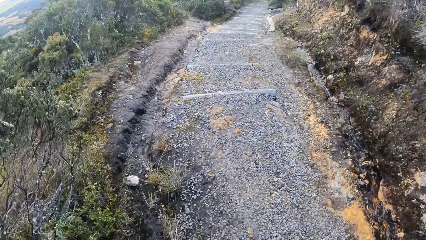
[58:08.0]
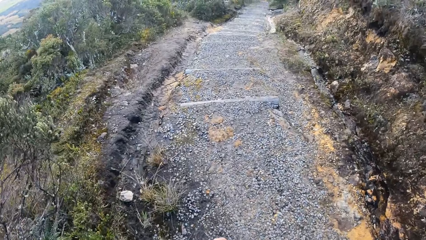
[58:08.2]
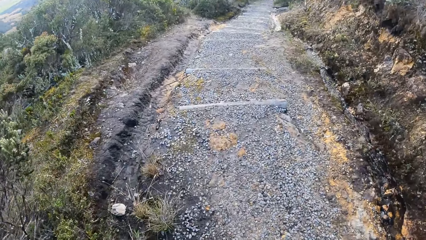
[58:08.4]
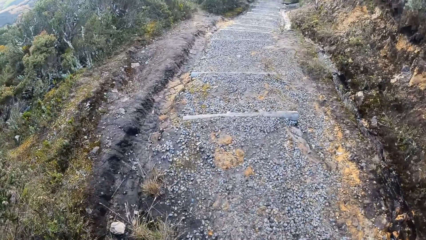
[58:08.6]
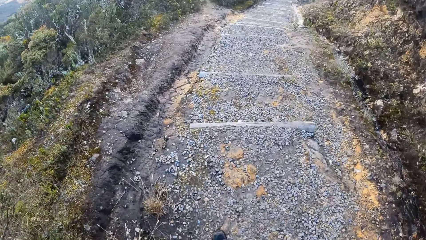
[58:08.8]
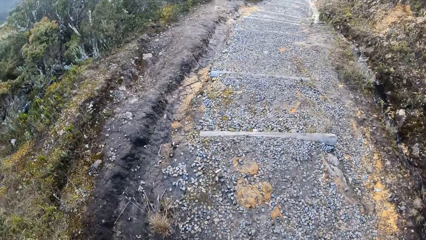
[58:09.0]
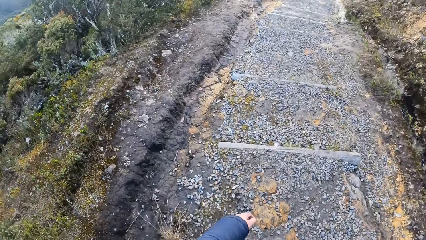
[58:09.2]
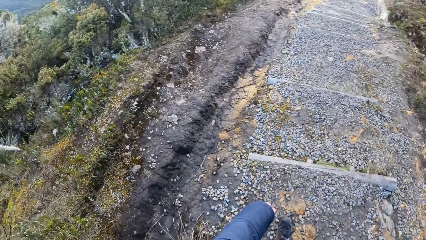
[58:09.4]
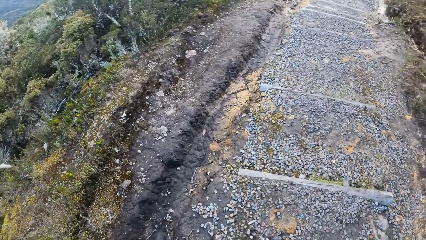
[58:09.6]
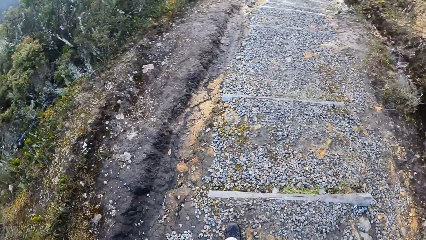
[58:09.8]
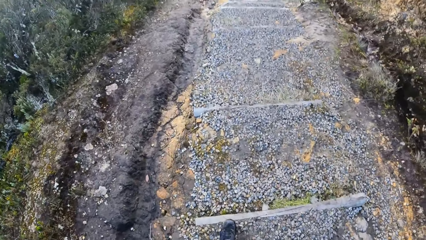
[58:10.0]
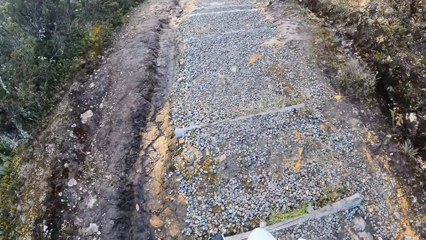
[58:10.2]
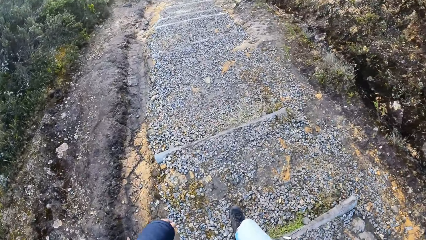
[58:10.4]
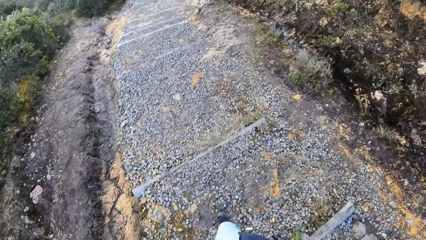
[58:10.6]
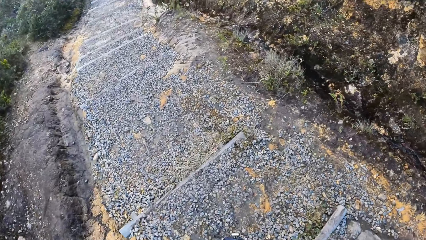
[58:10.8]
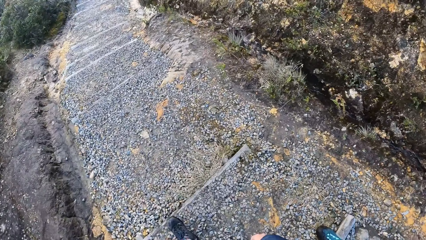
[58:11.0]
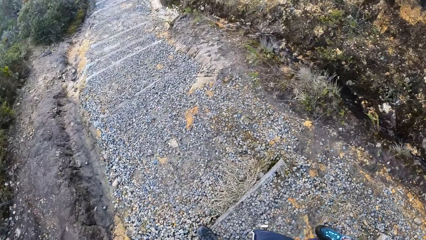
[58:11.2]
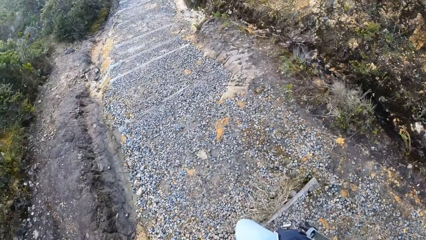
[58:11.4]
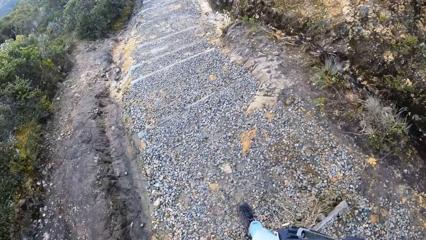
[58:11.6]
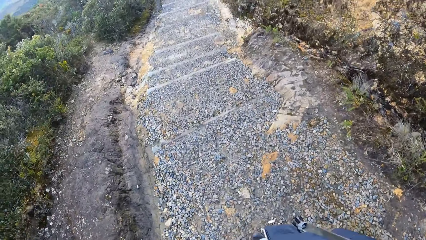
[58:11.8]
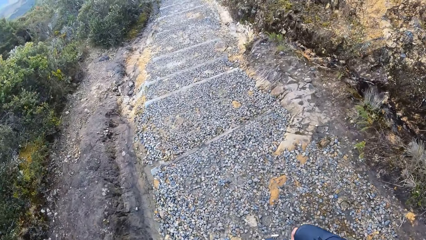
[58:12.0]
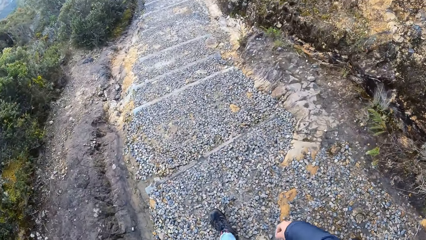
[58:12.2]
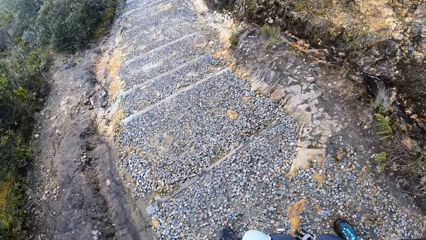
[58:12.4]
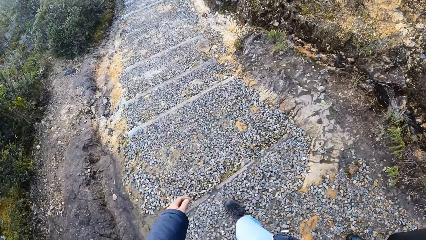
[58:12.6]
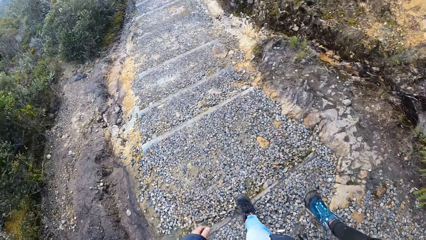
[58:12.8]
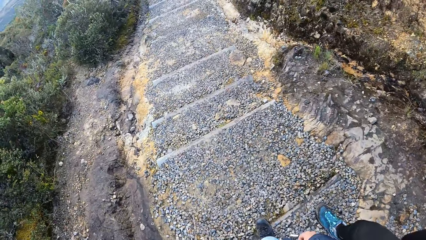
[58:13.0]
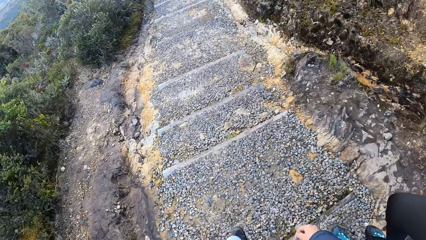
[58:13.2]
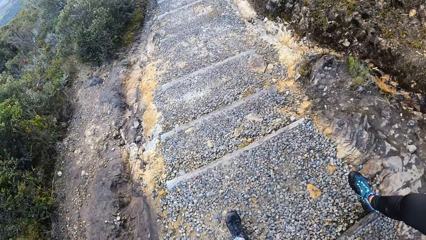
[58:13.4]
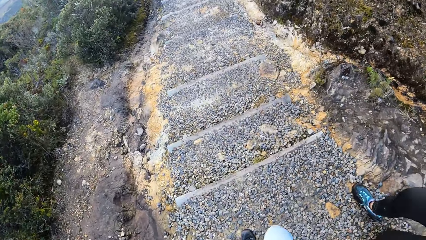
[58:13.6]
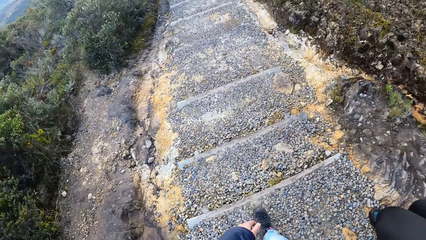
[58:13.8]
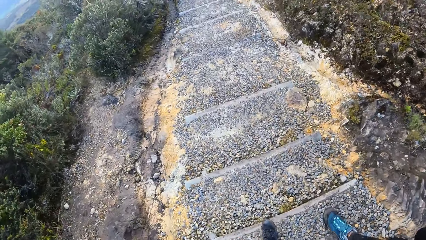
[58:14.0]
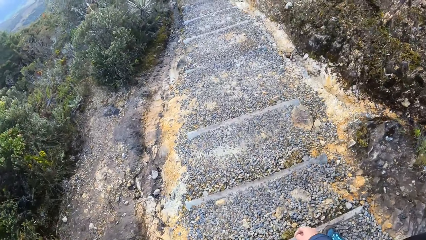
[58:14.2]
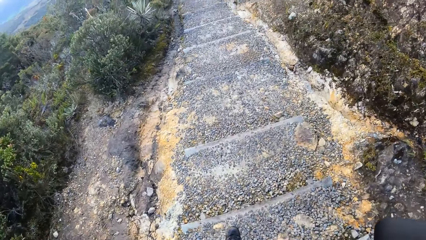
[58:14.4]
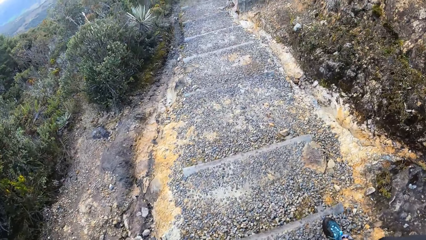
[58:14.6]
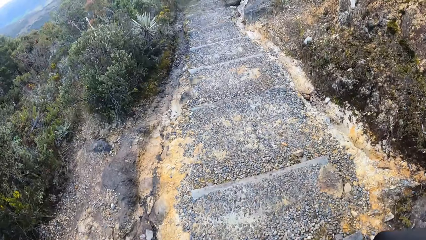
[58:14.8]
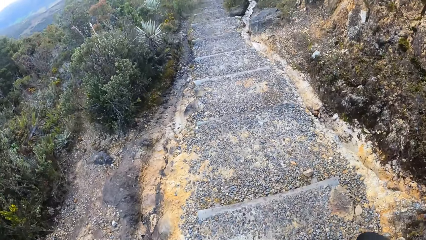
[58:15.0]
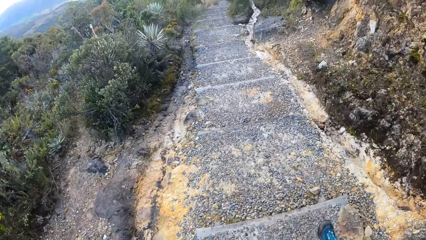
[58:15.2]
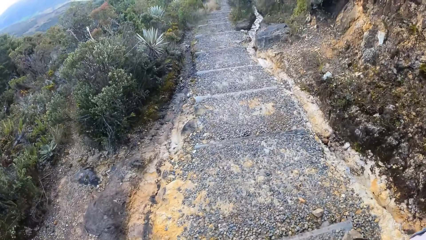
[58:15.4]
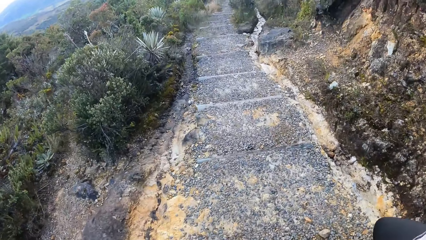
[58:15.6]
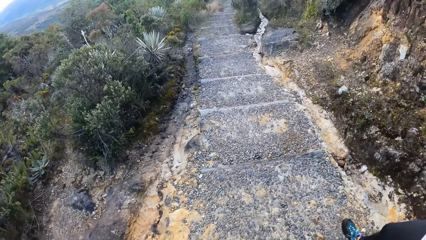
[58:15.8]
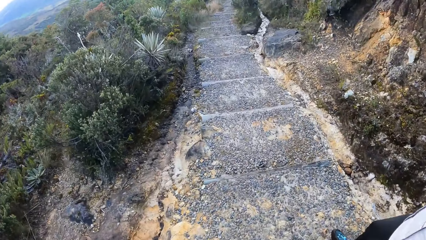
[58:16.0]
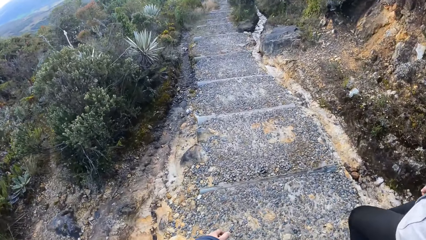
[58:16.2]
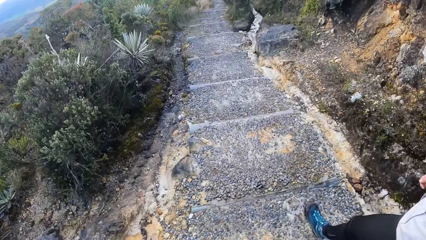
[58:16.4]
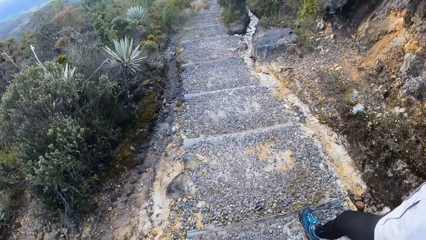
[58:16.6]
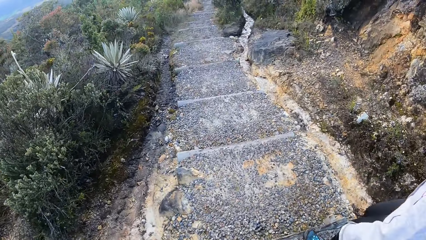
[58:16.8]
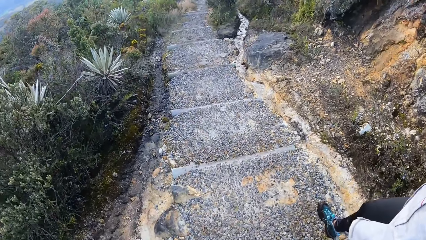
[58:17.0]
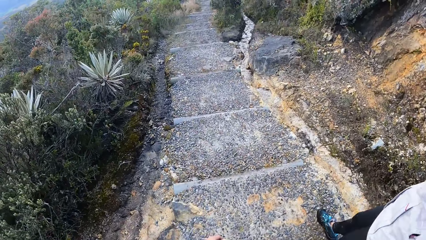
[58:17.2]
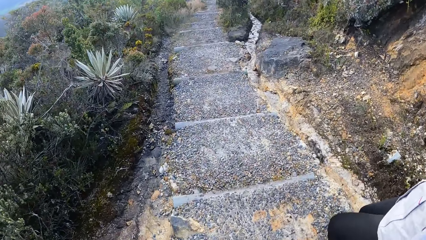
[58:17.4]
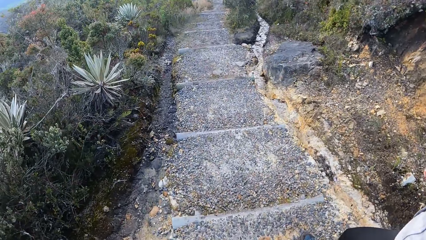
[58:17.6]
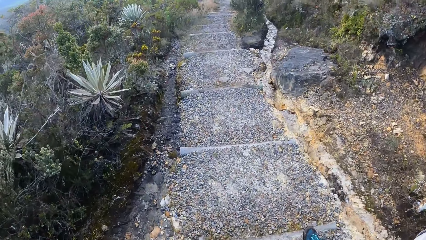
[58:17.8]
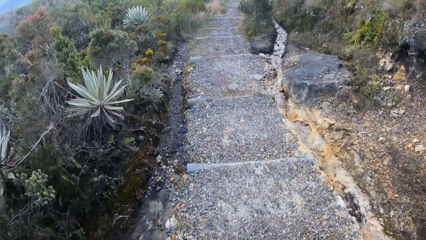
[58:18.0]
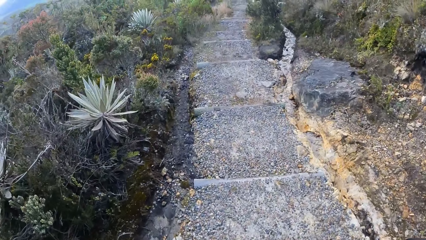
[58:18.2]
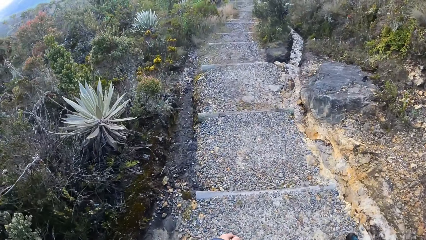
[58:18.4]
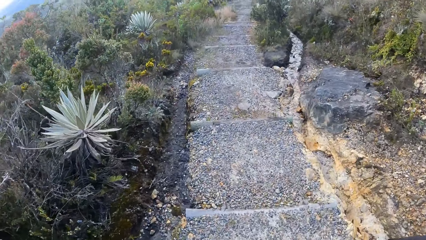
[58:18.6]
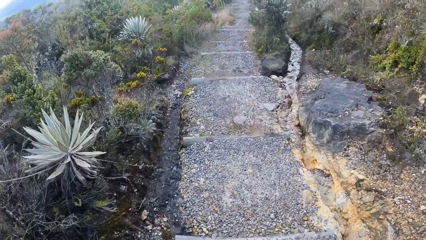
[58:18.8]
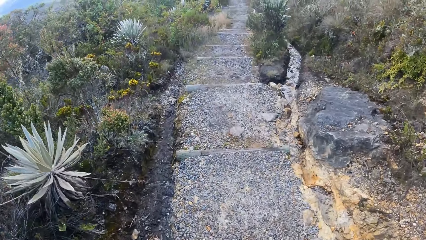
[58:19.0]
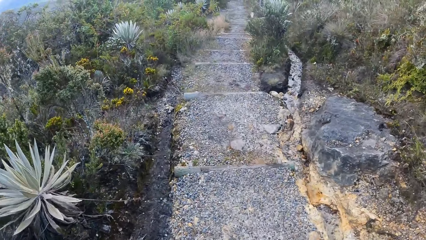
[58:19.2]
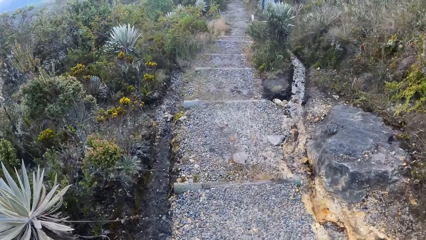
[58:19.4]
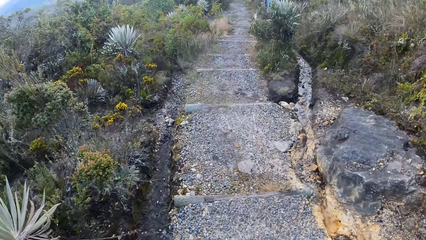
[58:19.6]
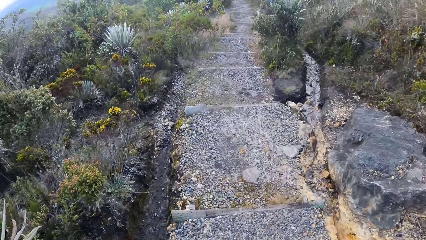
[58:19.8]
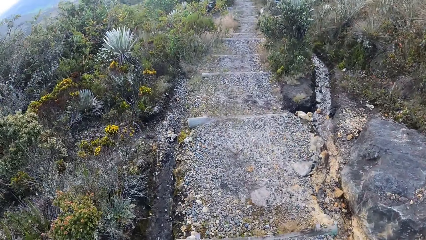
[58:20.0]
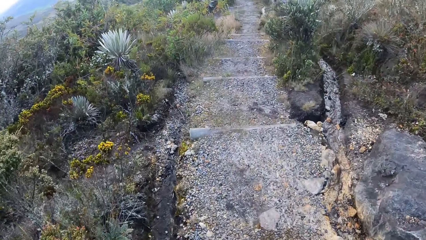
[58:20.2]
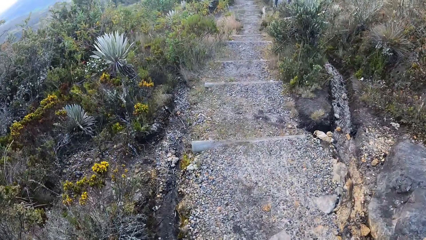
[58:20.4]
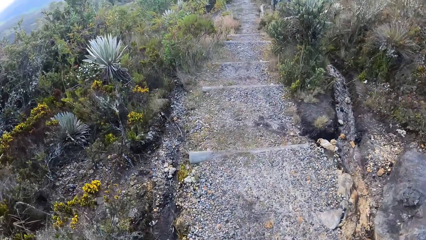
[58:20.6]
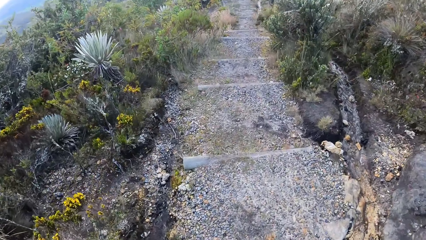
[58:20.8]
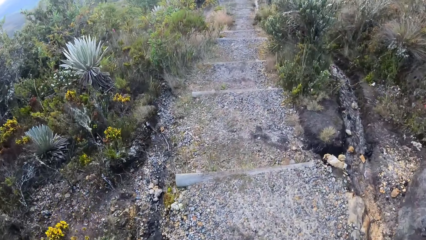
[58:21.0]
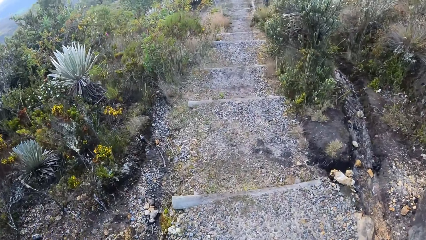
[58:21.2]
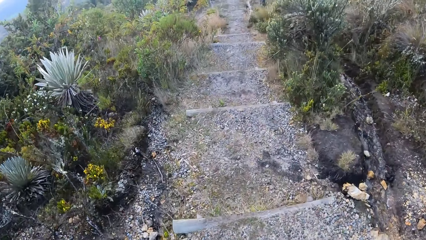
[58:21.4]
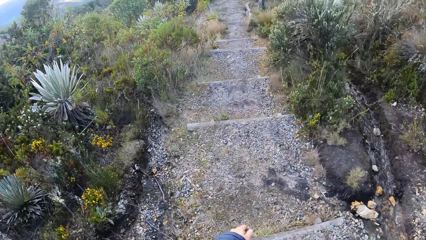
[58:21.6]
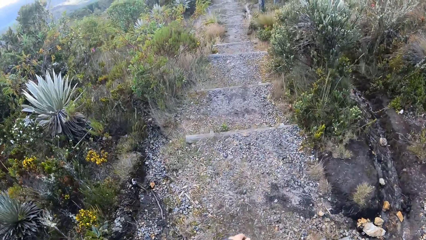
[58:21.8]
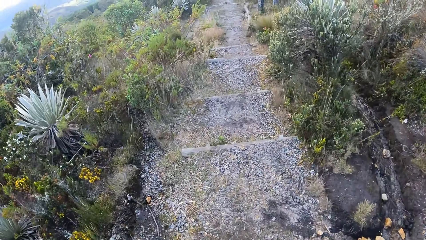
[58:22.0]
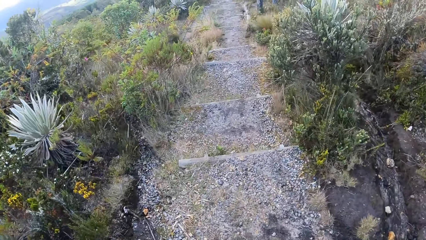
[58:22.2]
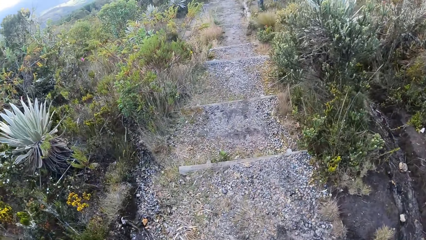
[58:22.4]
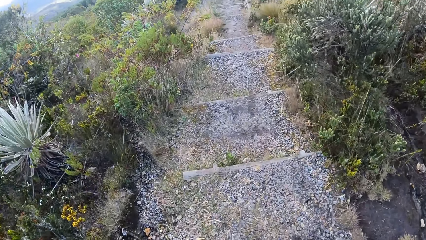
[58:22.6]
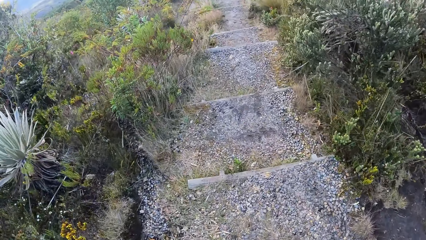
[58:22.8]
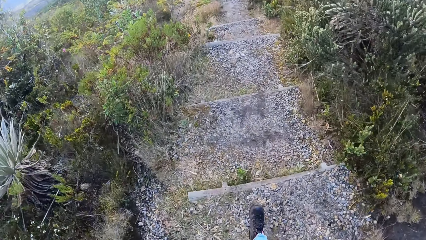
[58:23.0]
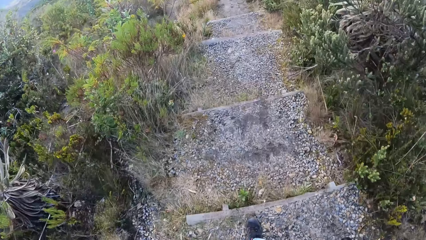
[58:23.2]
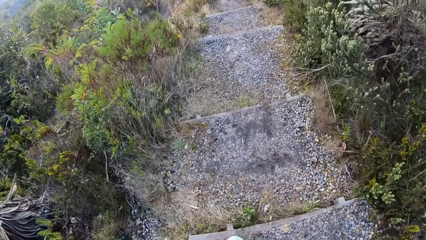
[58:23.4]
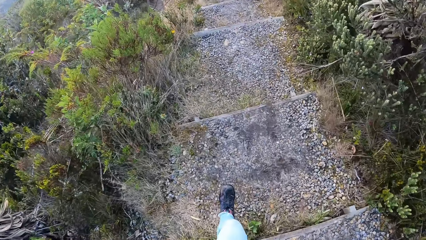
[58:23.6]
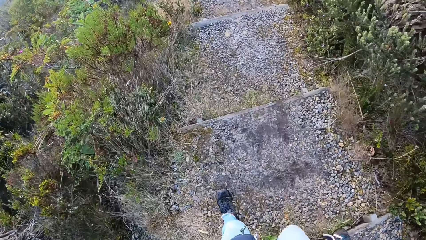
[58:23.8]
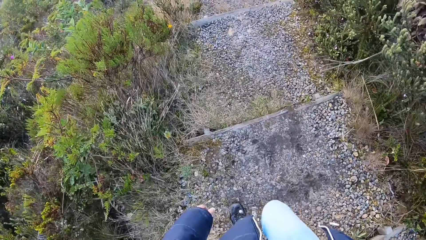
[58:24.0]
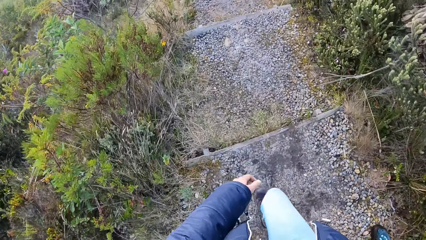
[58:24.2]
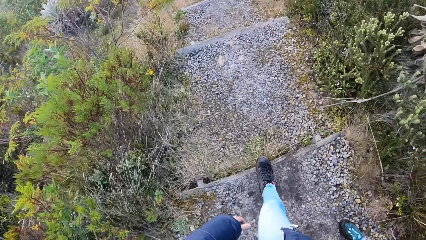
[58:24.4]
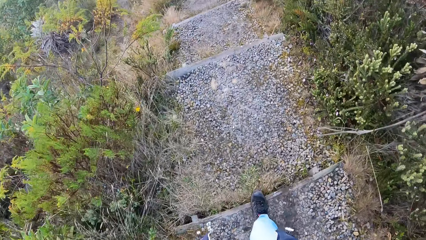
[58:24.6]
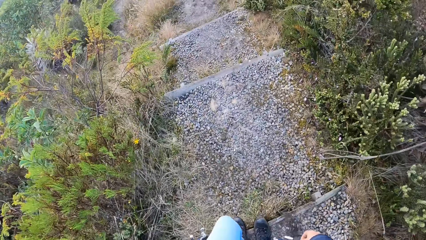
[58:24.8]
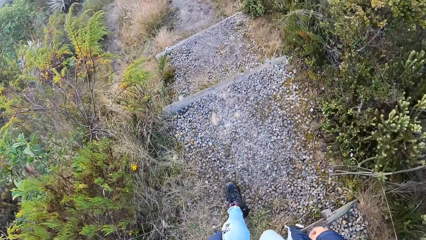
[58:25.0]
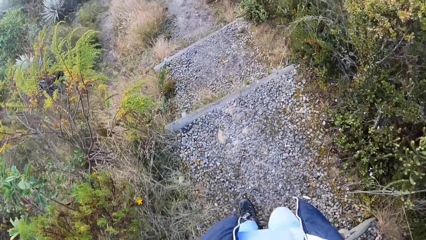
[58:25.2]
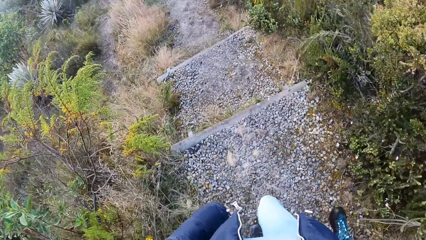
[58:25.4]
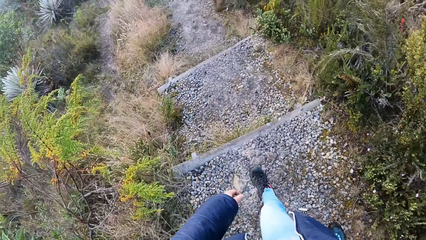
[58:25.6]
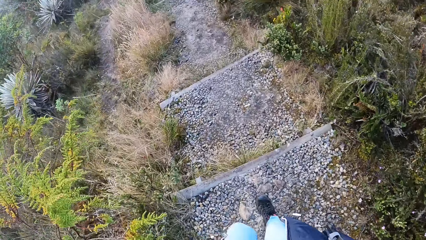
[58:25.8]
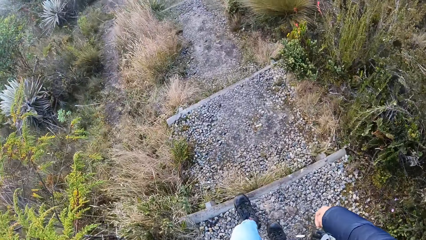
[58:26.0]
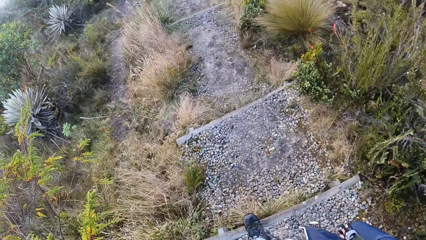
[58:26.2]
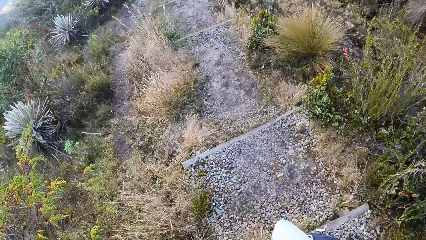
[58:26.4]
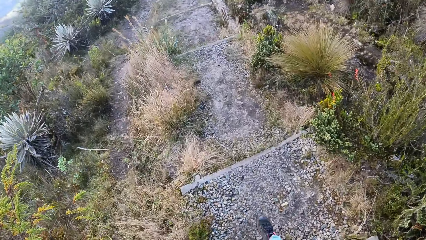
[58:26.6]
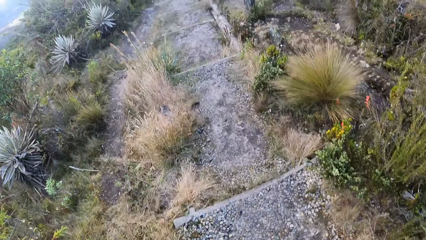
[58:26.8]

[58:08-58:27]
The other woman walks down the stairs. The camera wearer walks down the stairs.
